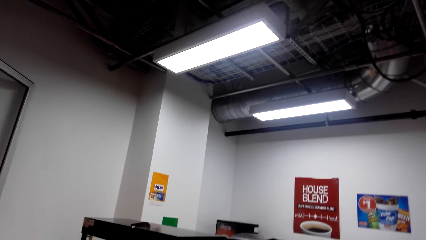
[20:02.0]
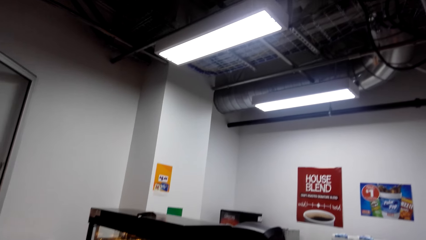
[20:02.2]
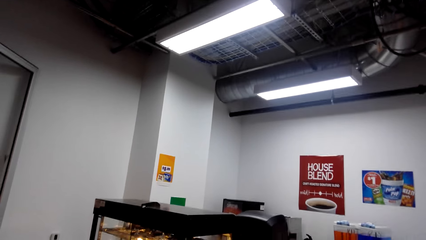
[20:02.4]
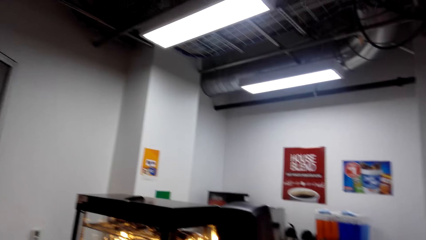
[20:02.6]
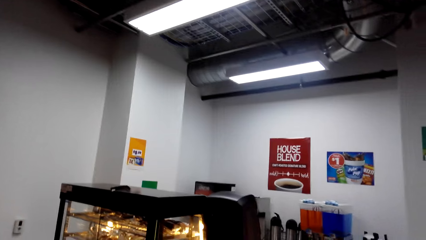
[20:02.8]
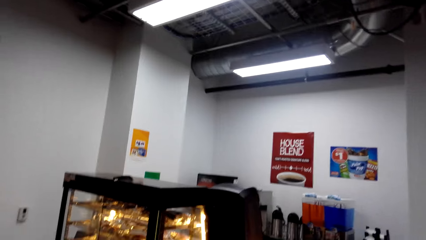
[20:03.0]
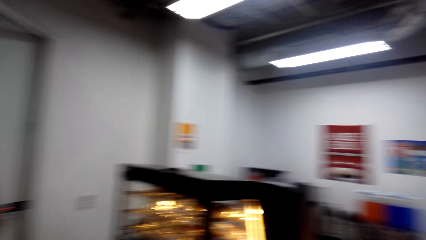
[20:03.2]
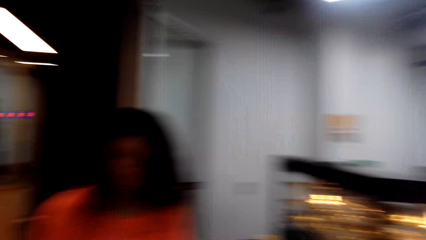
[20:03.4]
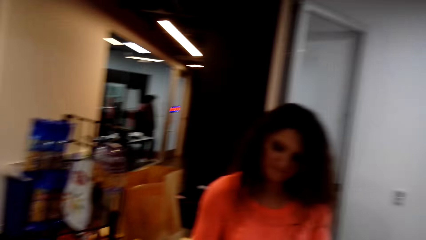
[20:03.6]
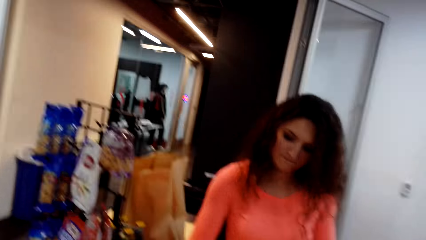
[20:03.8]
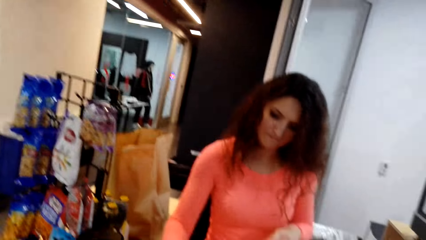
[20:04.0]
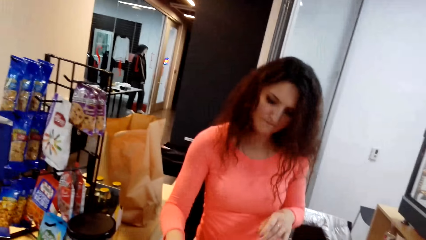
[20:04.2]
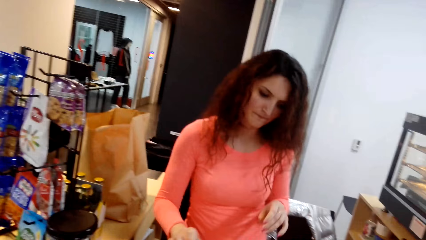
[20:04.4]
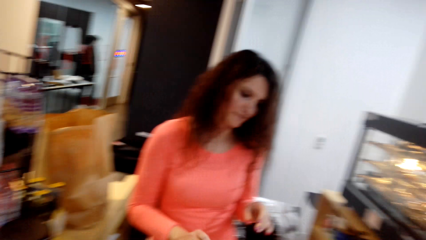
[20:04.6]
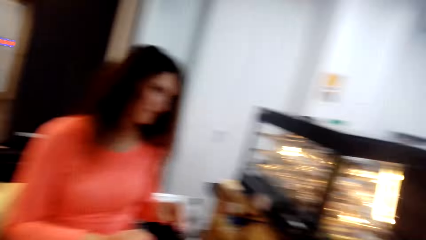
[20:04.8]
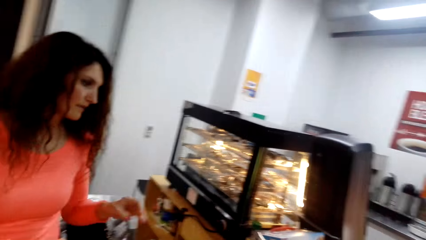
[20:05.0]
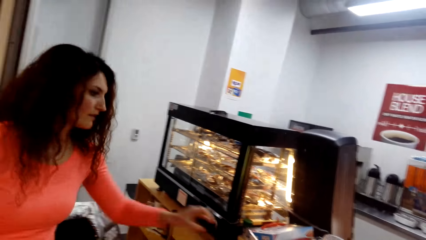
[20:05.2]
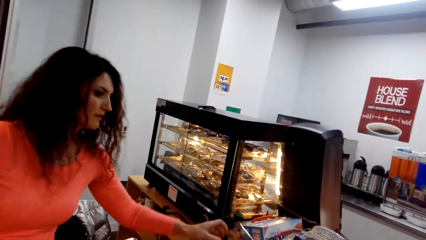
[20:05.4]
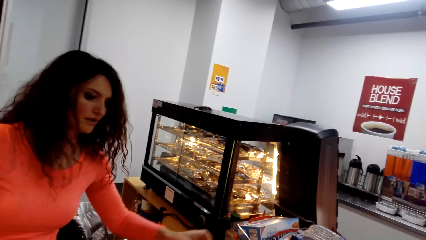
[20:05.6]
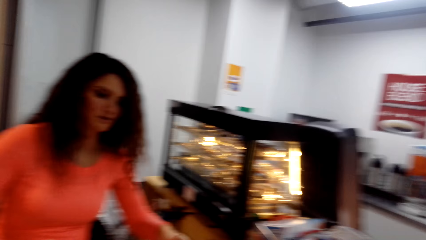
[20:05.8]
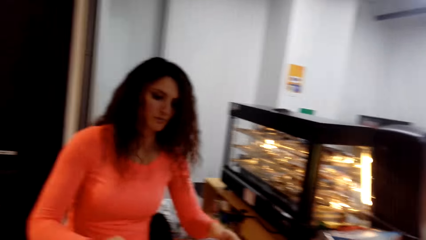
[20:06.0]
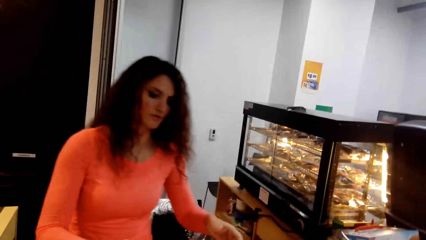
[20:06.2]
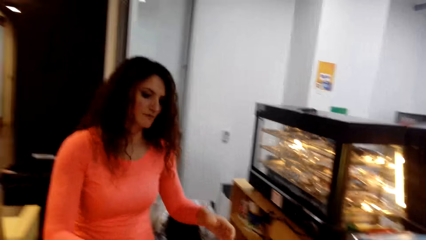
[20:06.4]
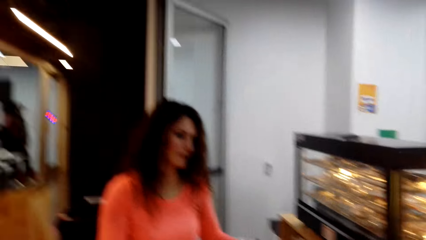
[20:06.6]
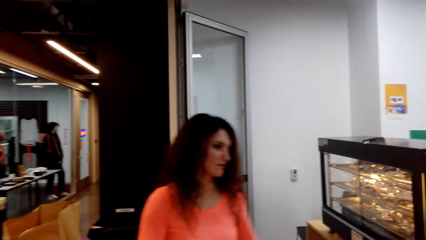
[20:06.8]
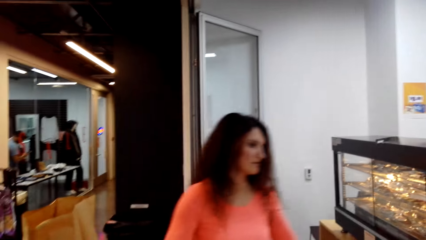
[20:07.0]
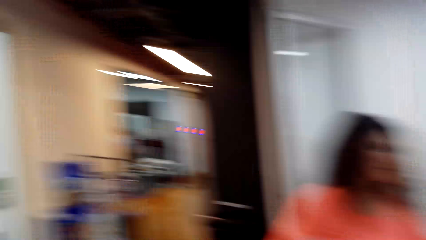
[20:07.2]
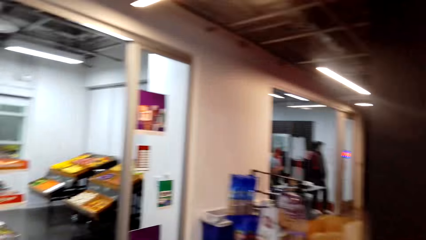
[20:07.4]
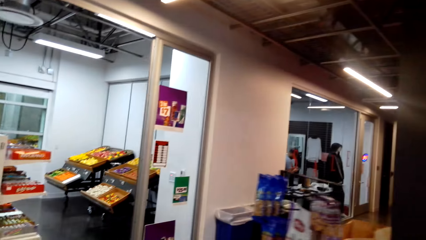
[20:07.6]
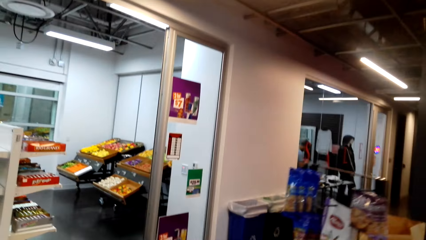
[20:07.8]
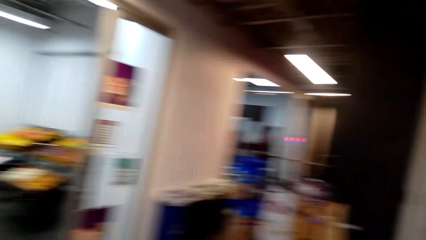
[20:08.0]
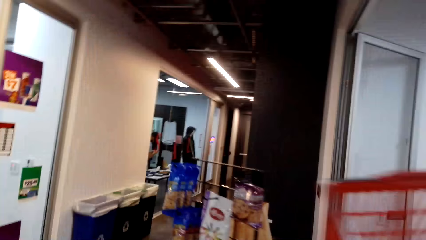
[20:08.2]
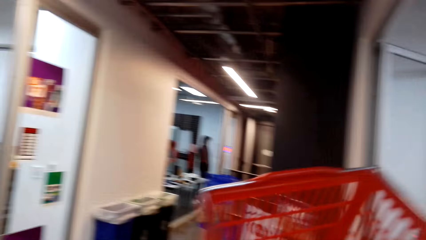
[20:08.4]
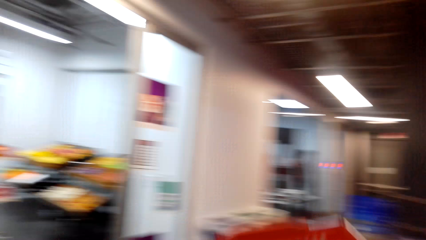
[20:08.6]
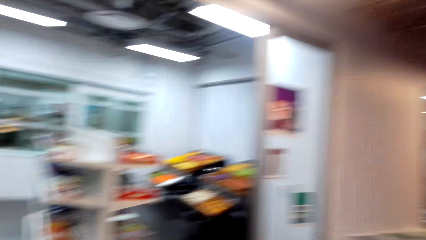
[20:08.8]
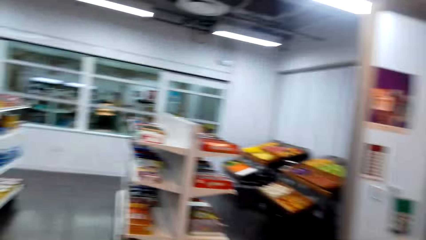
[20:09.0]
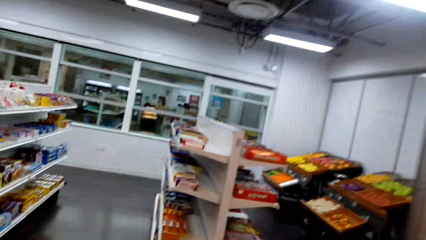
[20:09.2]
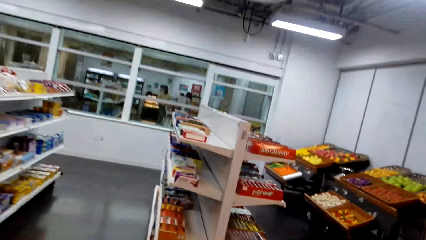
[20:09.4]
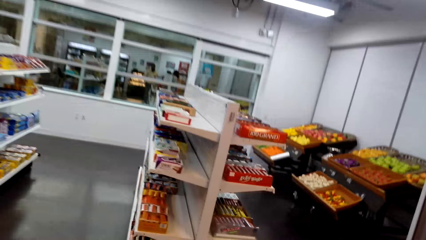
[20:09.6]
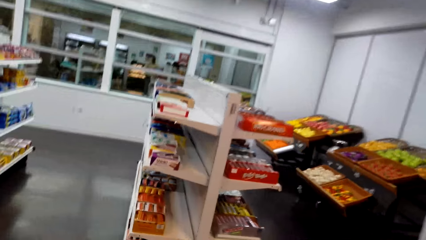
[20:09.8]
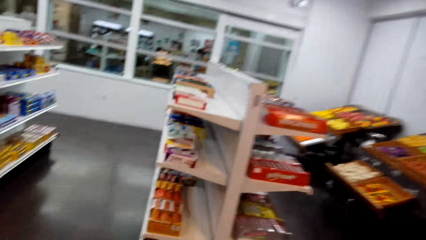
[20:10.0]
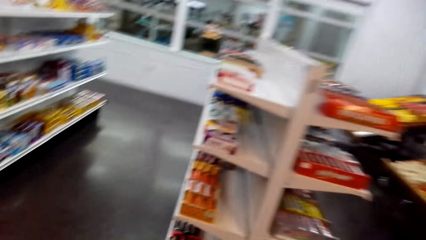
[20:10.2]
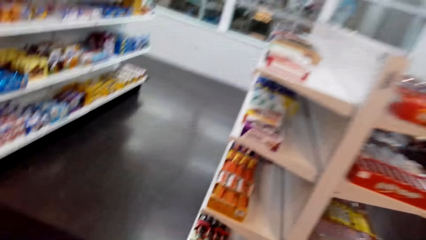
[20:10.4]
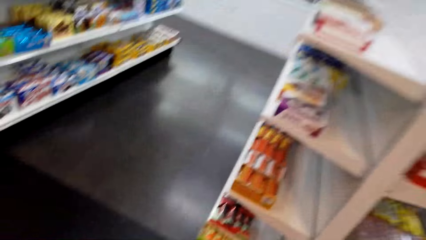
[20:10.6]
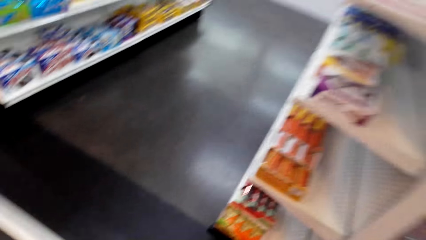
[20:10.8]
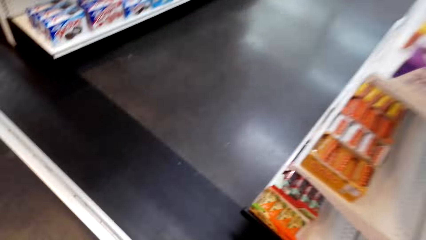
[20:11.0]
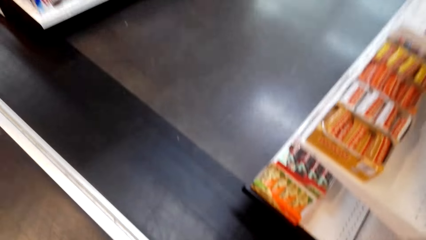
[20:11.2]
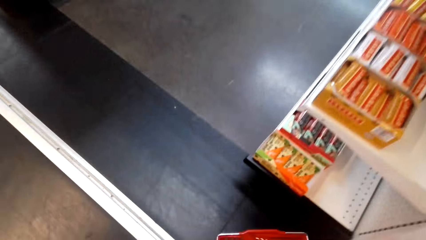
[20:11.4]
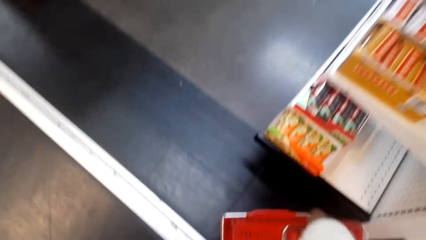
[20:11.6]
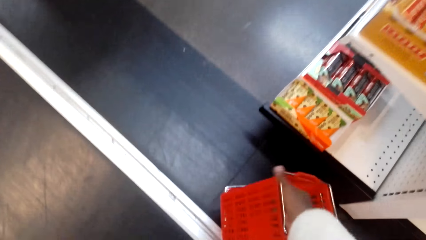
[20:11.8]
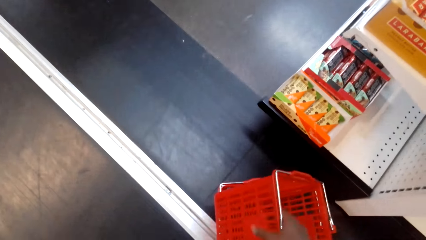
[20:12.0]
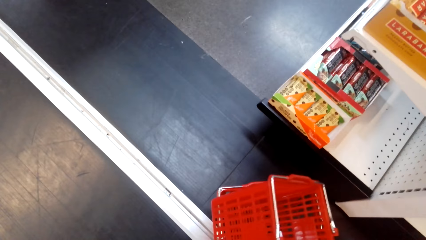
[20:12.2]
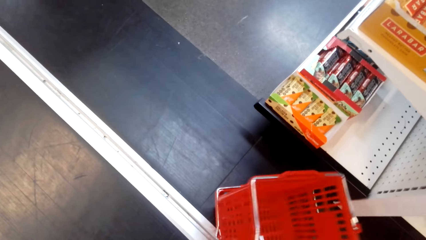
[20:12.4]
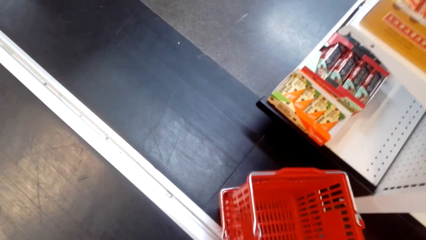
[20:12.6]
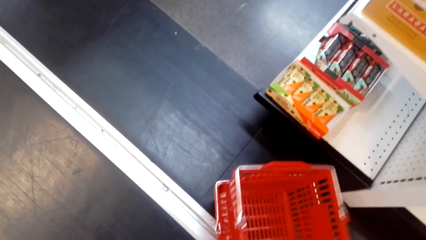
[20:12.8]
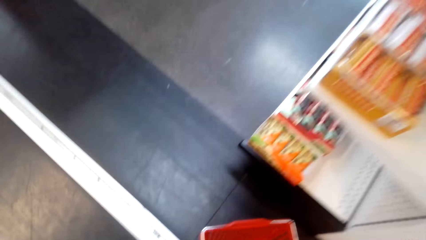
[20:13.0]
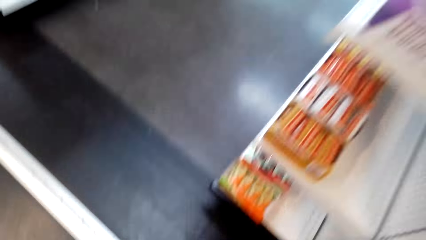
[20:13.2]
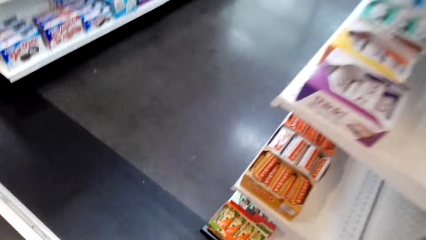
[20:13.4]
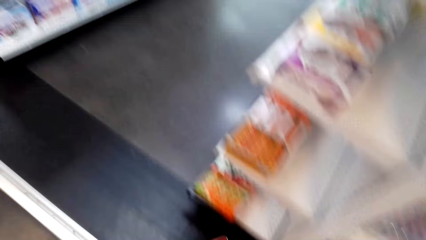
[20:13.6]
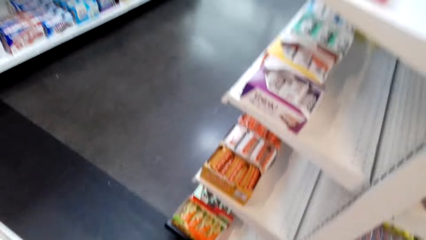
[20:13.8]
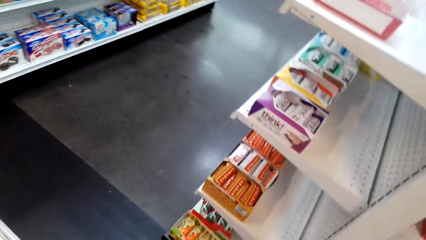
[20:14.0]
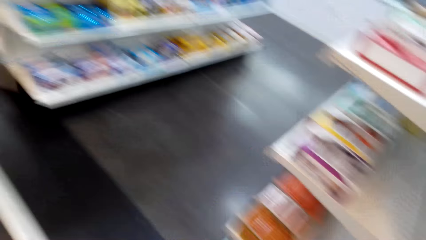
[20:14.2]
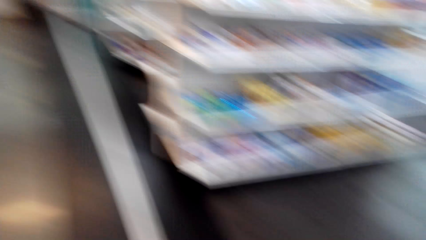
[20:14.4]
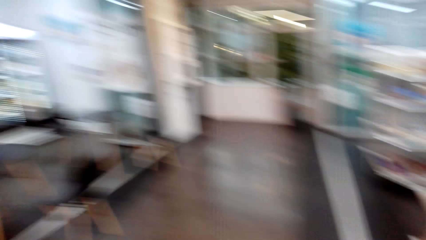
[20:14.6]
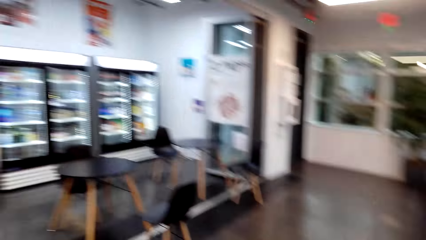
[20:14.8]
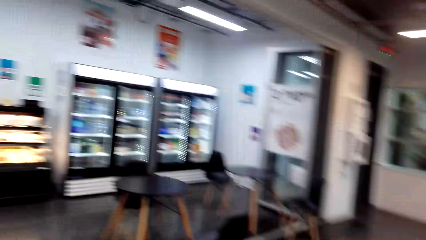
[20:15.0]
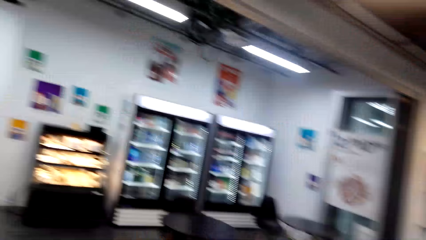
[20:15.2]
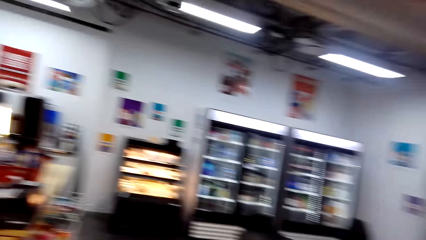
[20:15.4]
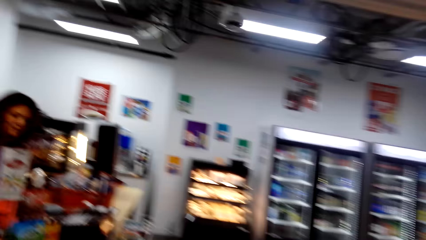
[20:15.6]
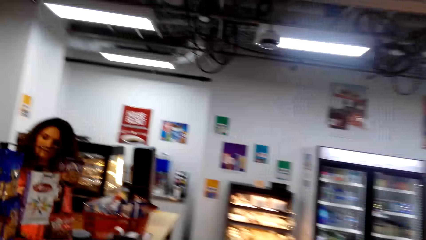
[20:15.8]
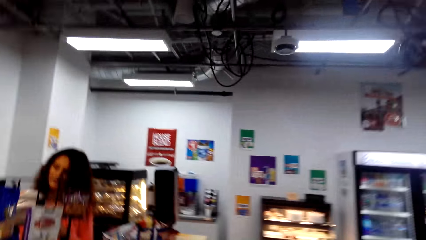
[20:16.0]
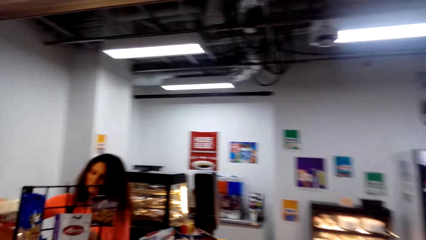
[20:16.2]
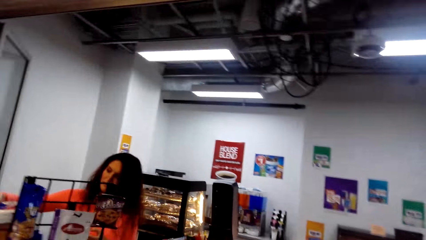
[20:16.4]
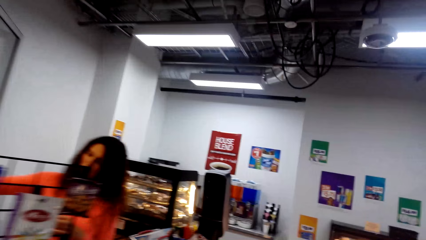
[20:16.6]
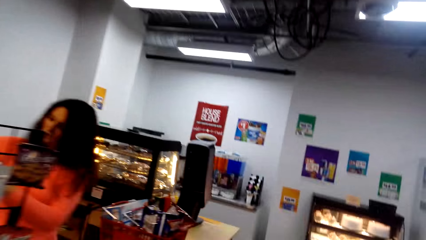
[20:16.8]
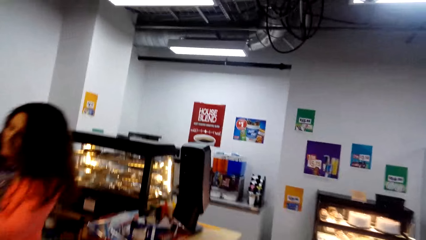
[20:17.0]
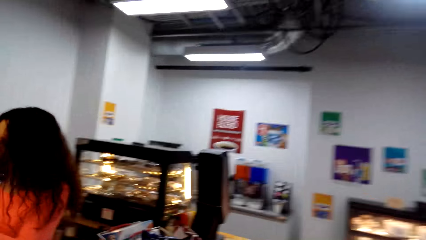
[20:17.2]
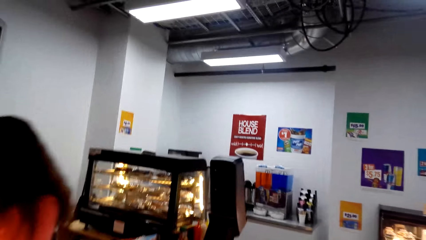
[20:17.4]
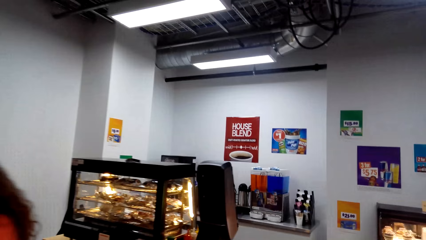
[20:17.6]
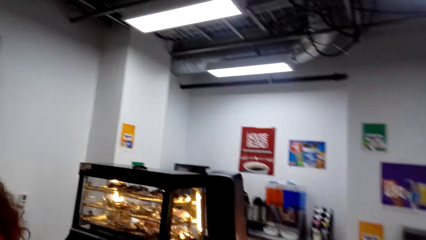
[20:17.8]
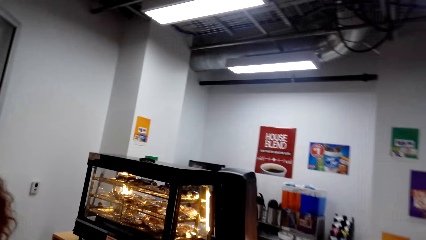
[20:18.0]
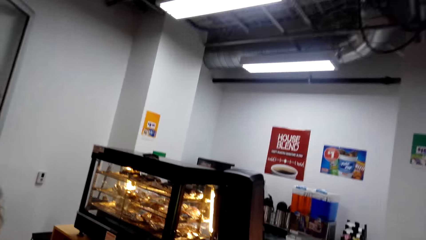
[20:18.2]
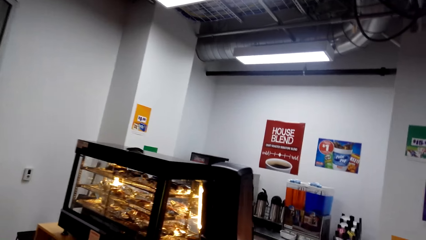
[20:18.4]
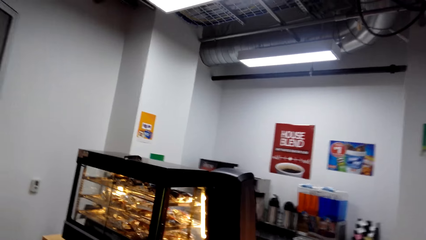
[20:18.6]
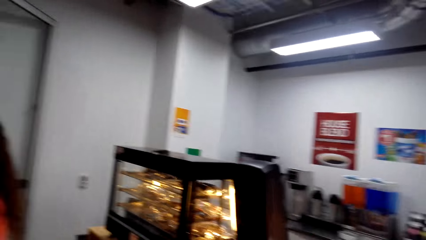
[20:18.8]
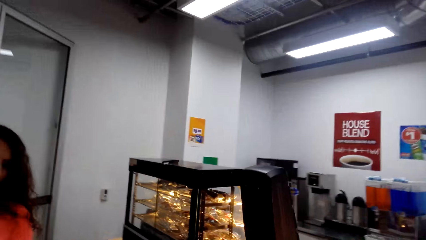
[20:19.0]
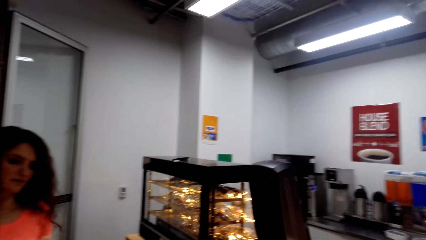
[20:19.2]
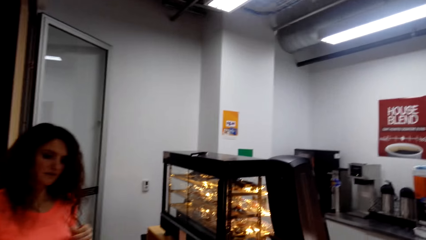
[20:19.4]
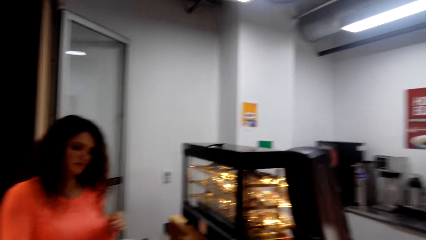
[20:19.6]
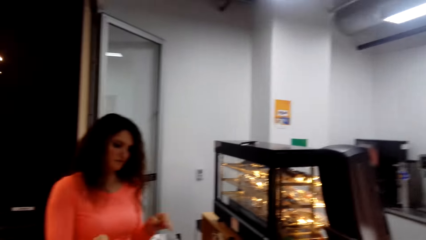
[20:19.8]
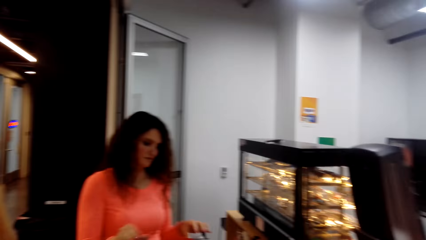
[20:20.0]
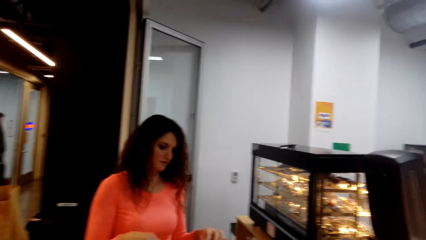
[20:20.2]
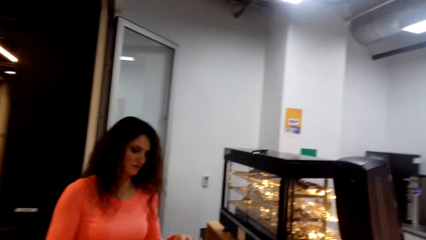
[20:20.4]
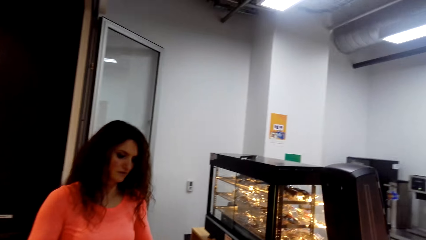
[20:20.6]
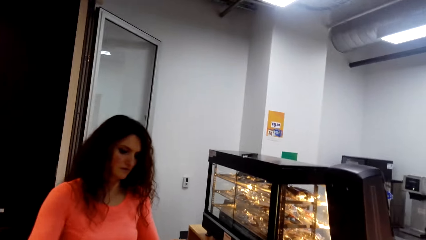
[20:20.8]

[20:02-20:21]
A man presses the buttons on the countertop. The camera wearer turns around. They walk around. They put the shopping baskets. They turn around. They walk around. They turn around. They walk around. They turn around.
